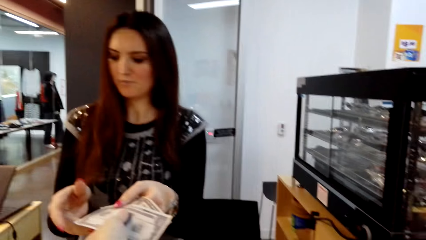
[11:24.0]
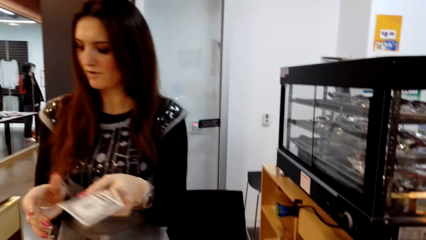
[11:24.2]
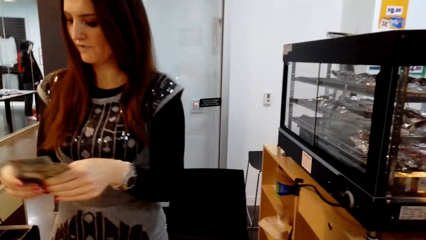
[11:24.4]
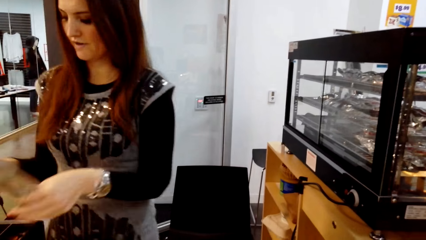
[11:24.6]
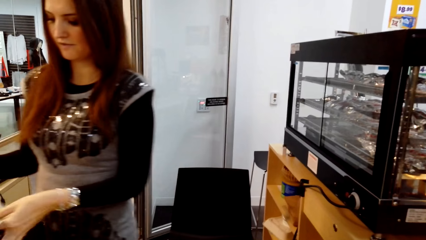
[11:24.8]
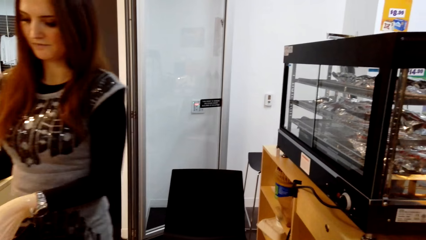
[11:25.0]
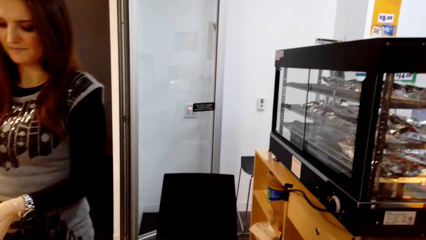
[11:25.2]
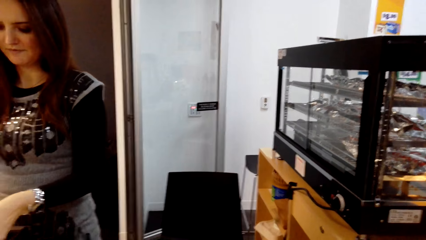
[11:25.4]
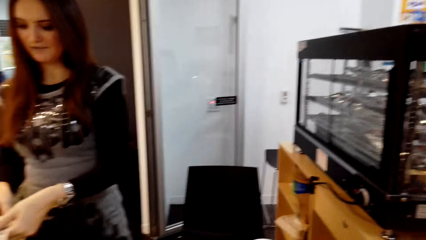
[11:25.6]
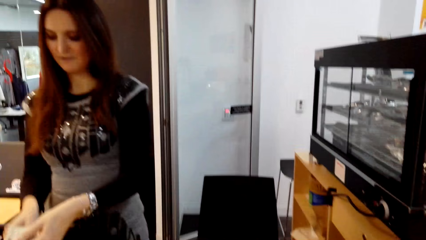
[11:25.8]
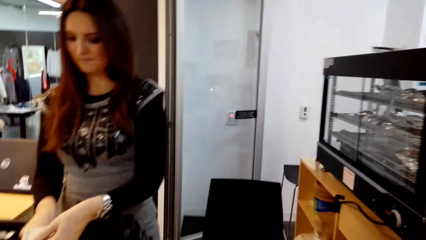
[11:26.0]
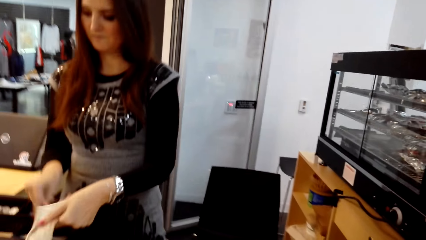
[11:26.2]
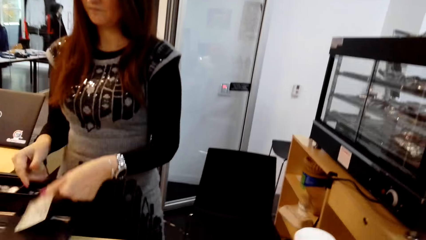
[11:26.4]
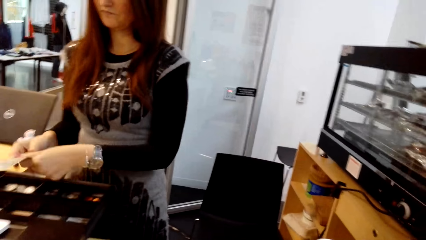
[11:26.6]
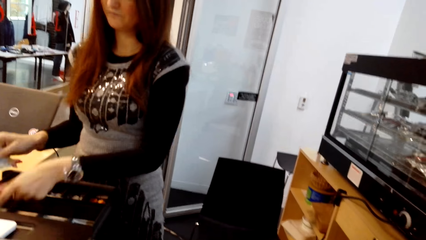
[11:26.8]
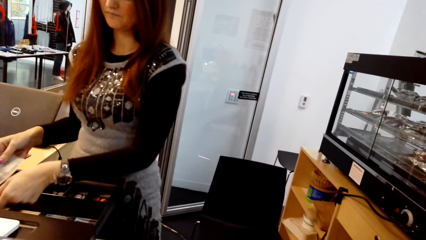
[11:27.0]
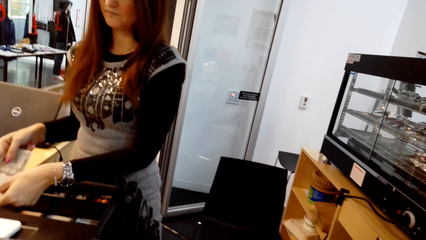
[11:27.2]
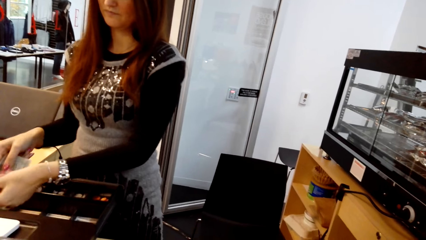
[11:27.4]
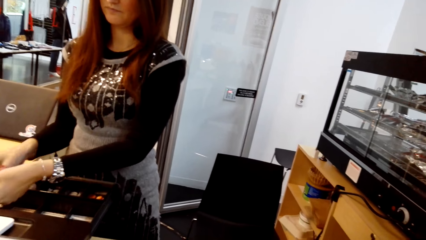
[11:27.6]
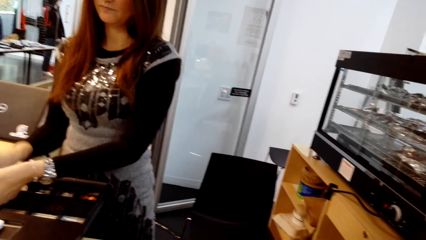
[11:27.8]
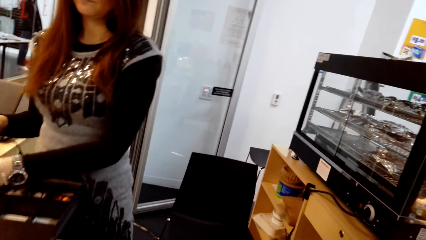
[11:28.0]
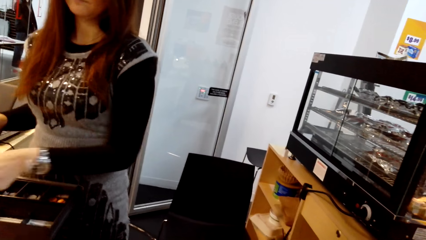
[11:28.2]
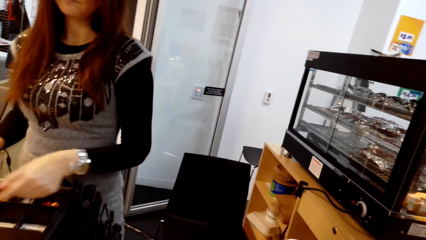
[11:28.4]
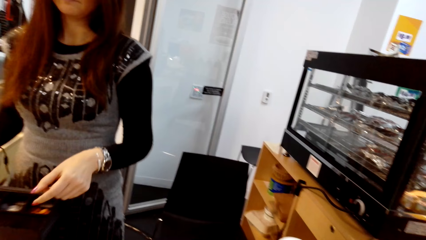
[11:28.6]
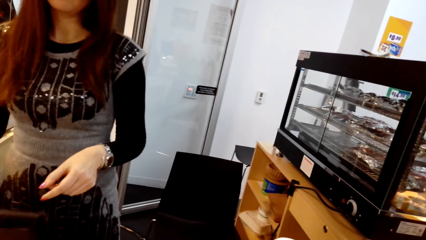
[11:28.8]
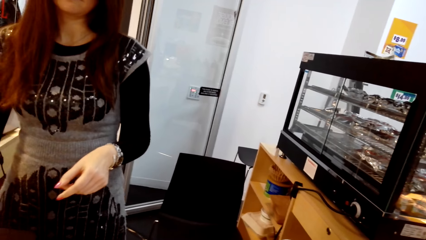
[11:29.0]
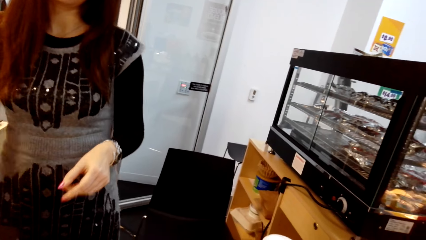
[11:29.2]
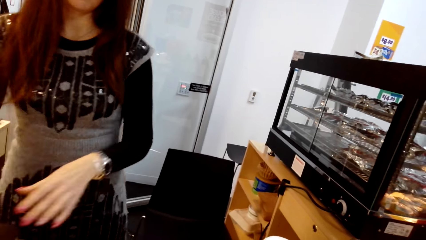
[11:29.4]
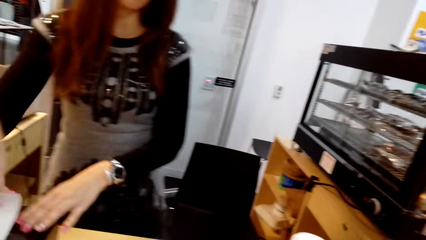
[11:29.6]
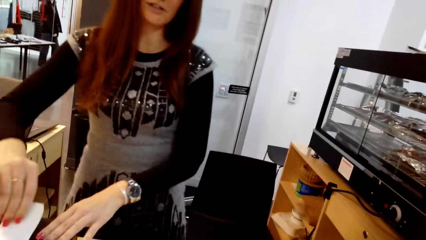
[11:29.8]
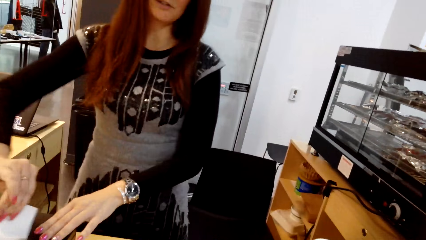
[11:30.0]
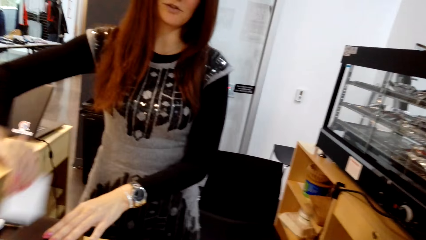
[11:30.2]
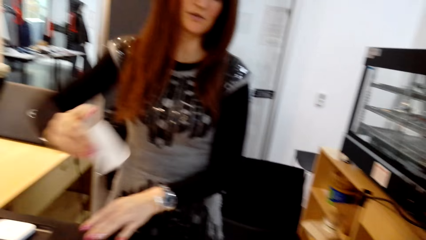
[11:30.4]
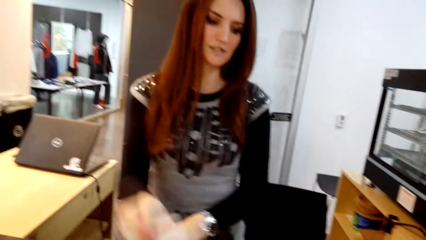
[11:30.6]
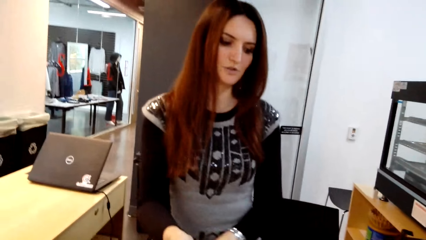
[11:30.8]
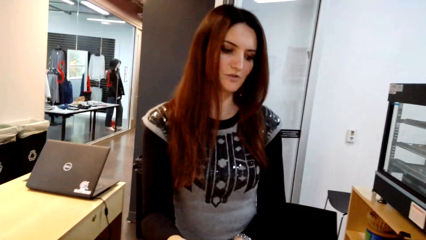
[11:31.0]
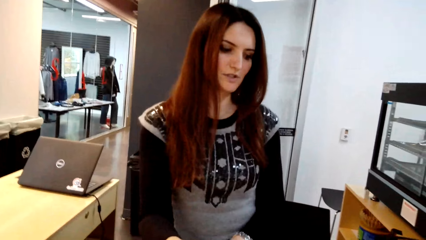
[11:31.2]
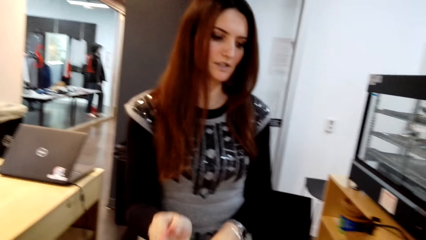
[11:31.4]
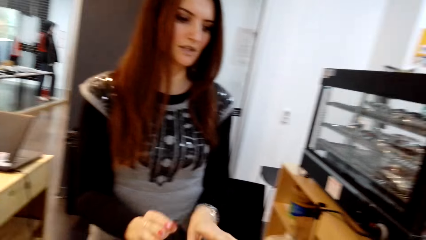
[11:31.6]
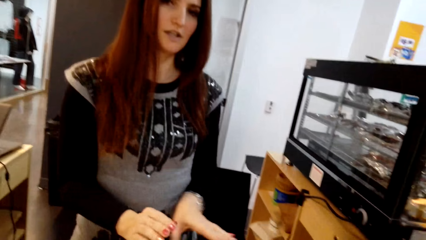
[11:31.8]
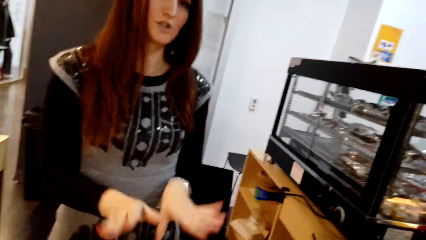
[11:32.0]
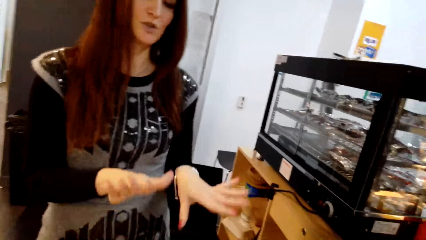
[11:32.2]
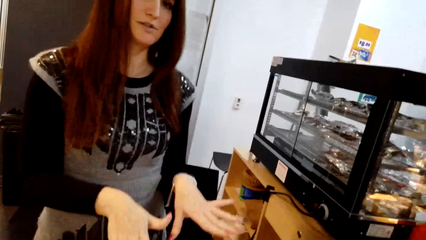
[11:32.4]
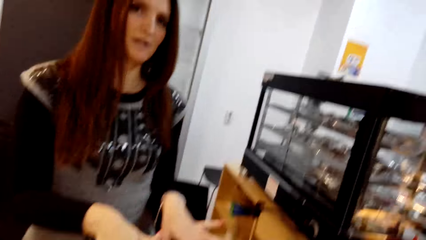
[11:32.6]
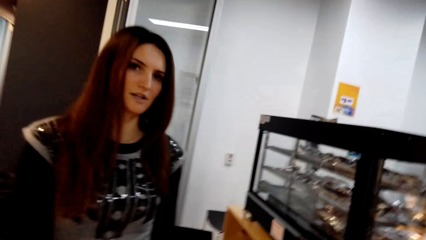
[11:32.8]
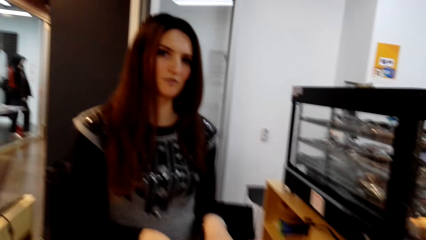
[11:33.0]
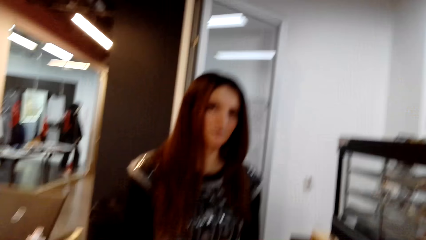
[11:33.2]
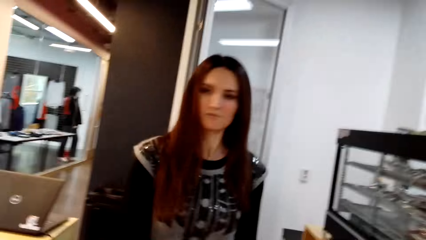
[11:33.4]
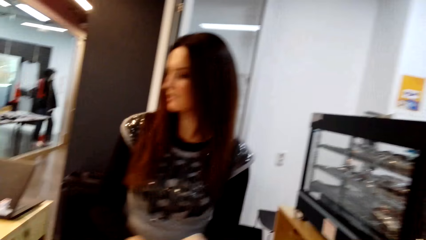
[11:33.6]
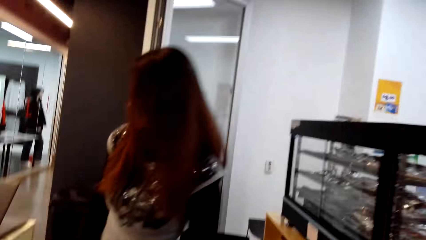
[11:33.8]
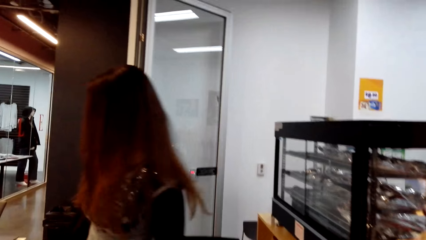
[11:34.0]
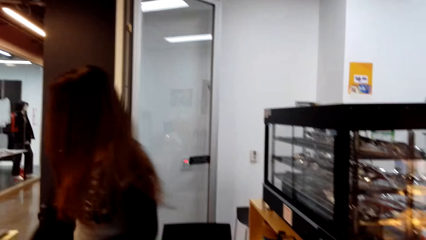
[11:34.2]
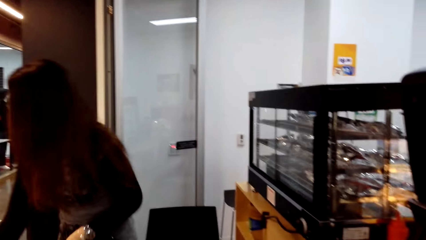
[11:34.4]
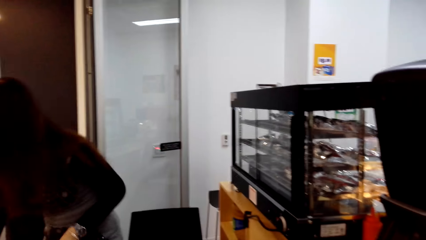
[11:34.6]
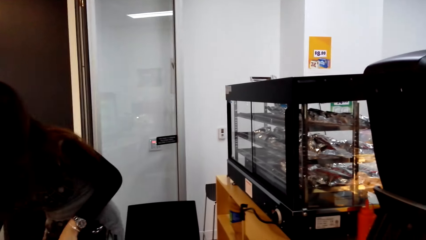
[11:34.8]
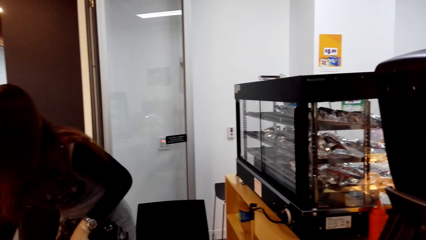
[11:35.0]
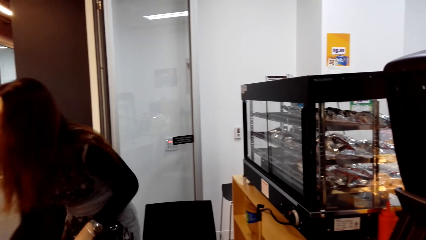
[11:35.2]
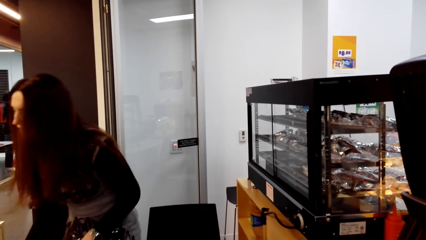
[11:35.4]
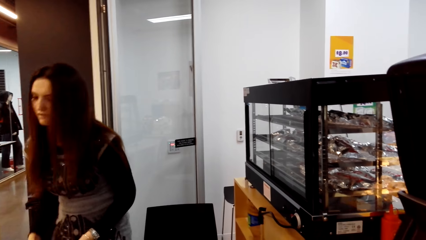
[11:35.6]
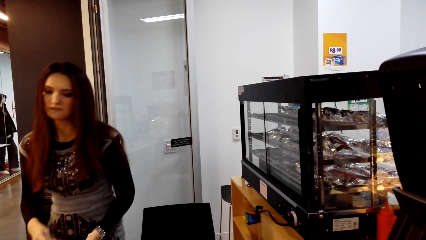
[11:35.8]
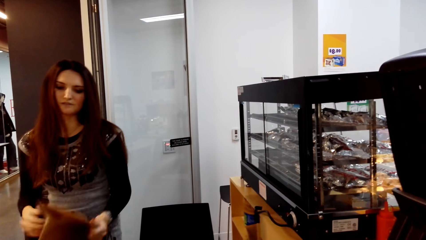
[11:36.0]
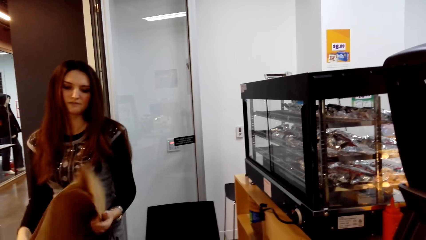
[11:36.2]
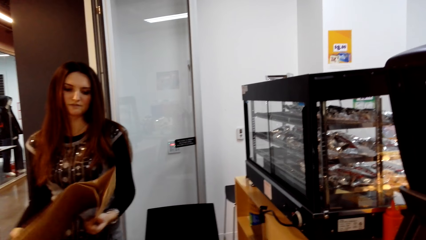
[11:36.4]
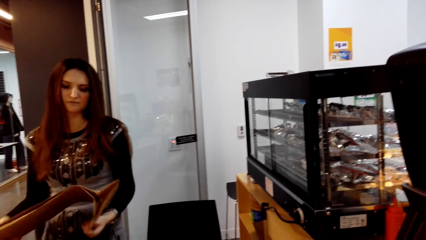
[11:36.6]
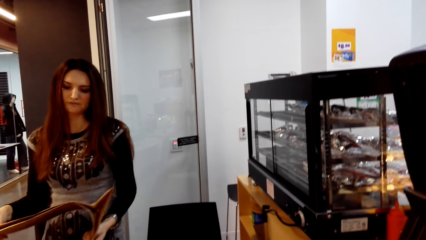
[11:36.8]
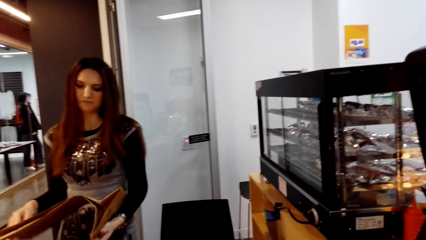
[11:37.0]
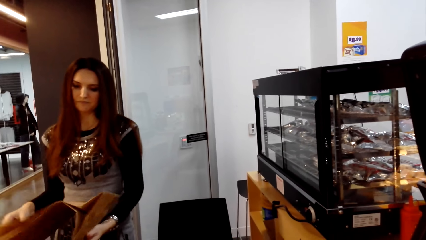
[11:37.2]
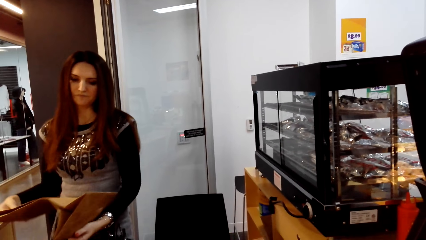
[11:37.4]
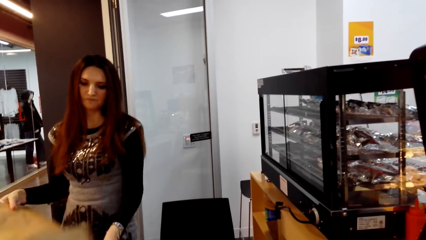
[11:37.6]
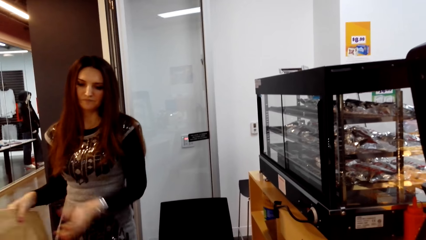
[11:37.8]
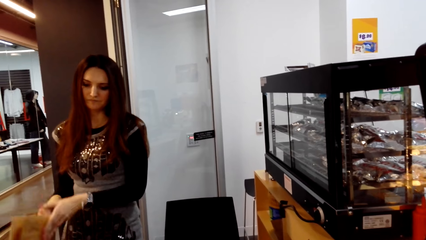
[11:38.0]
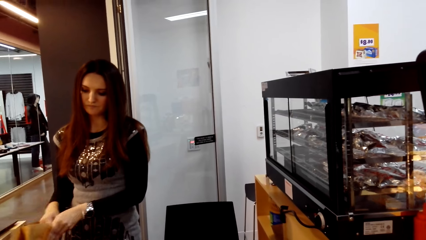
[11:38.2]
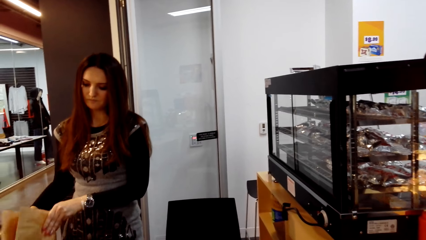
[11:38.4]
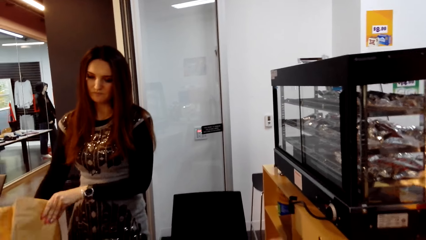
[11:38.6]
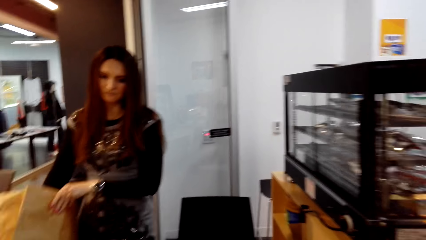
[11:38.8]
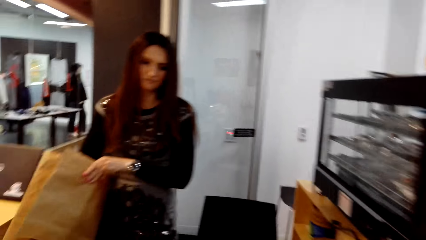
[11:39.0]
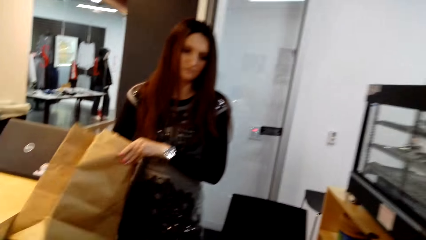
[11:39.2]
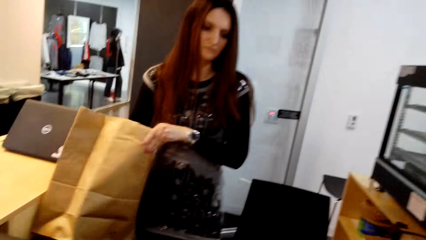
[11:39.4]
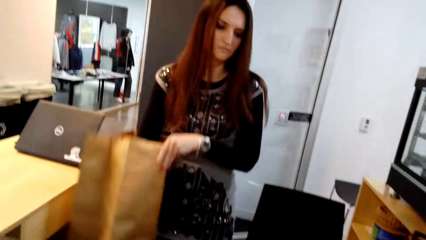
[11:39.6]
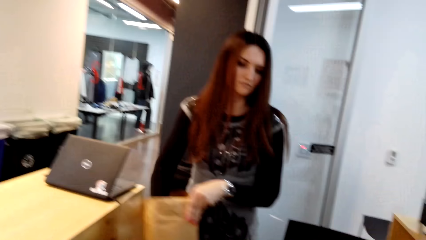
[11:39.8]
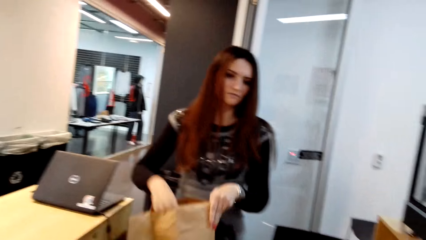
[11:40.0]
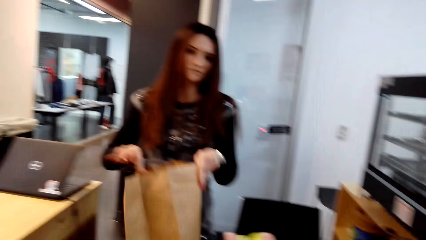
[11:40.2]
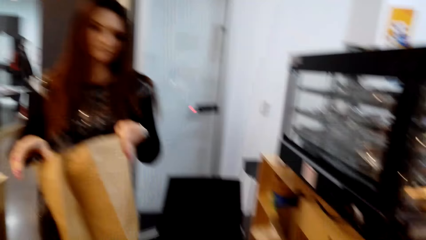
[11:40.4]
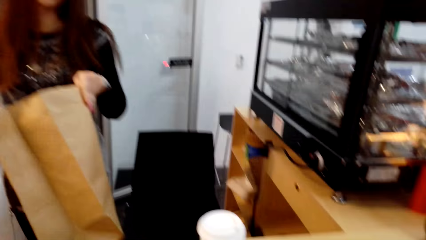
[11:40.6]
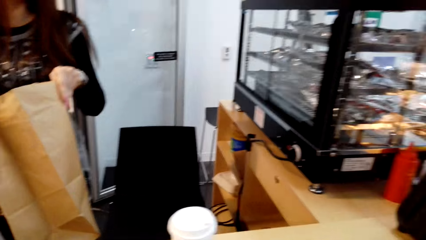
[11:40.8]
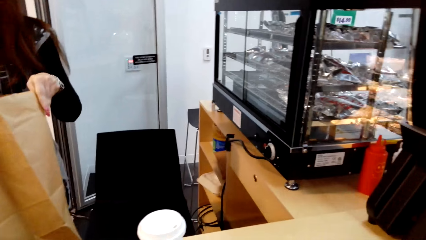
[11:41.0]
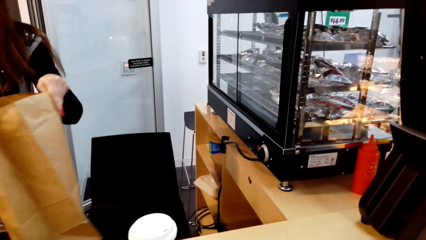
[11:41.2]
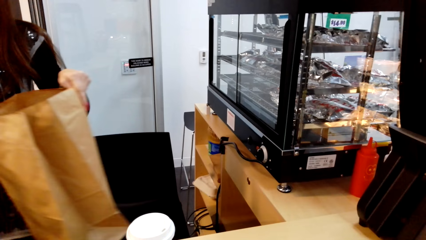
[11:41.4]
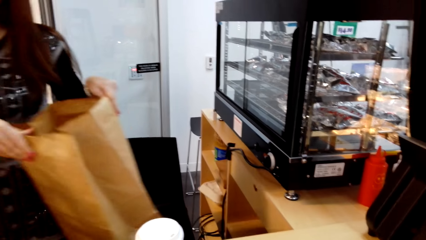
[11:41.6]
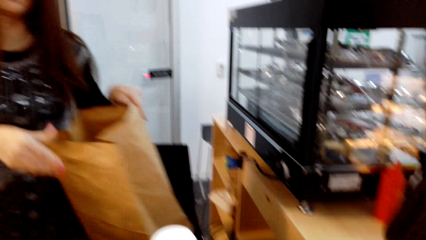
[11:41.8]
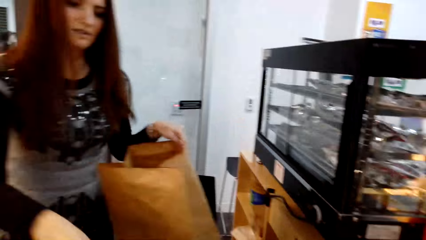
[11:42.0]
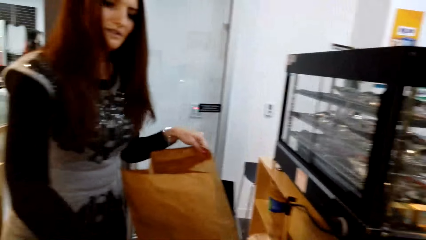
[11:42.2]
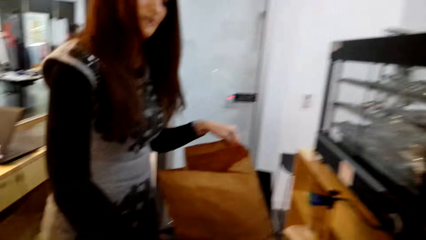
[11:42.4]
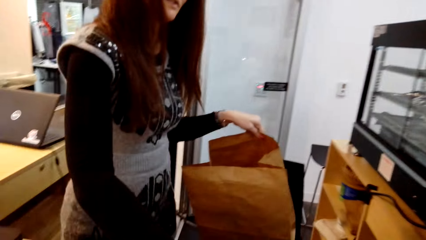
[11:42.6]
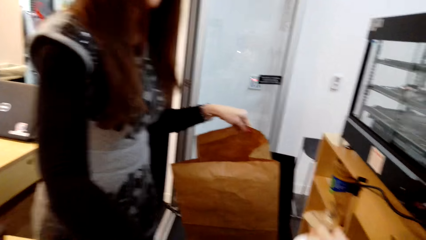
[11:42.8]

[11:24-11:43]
The camera wearer gives cash to the man. The man places the cash in the cash register. The man cuts the receipt. The man talks to the camera wearer. The man picks up an envelope.
